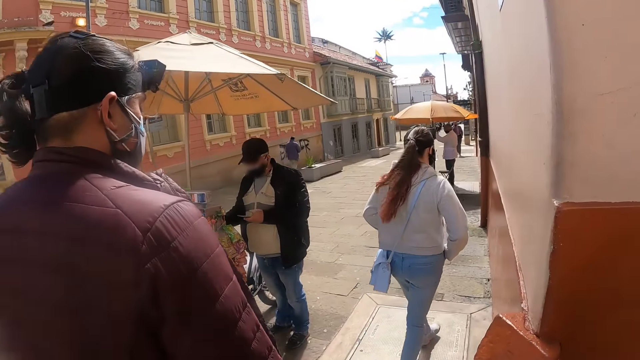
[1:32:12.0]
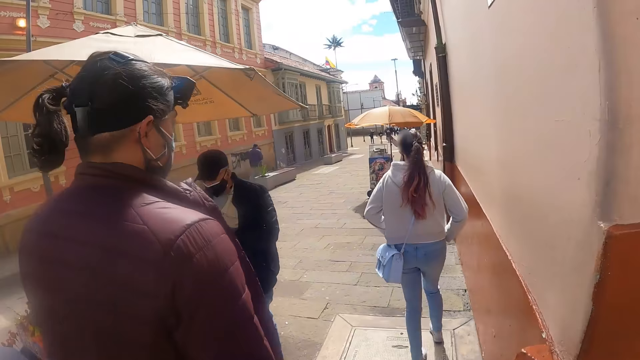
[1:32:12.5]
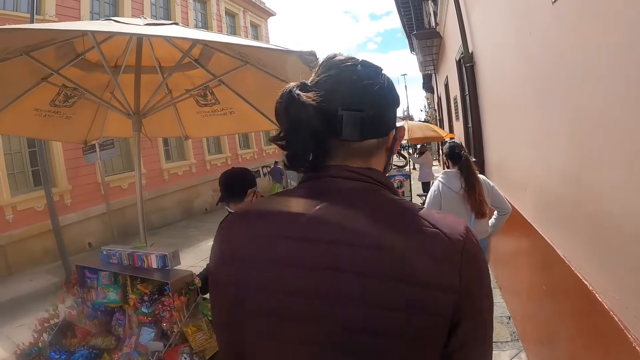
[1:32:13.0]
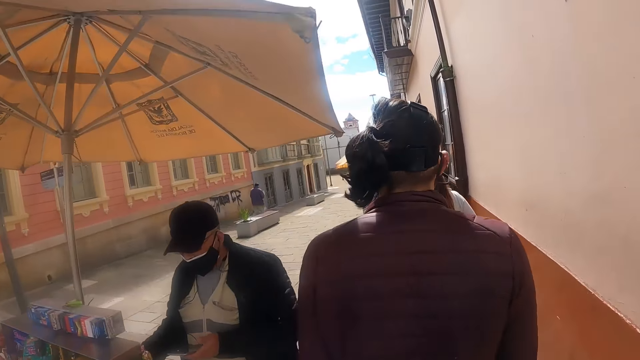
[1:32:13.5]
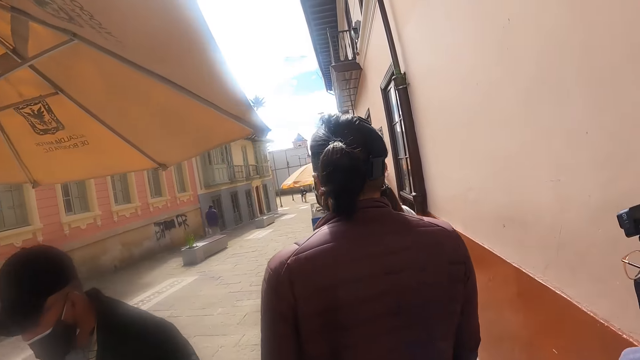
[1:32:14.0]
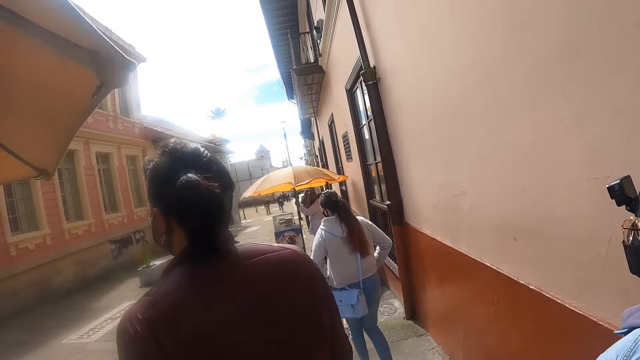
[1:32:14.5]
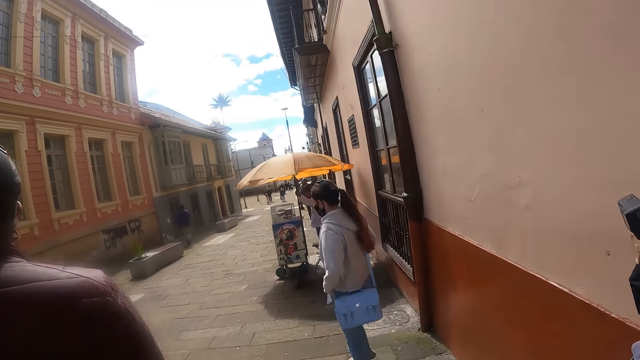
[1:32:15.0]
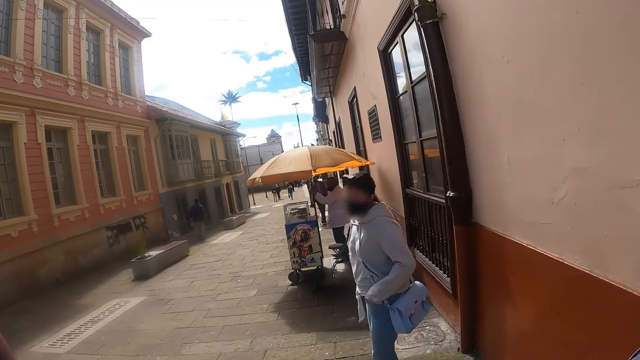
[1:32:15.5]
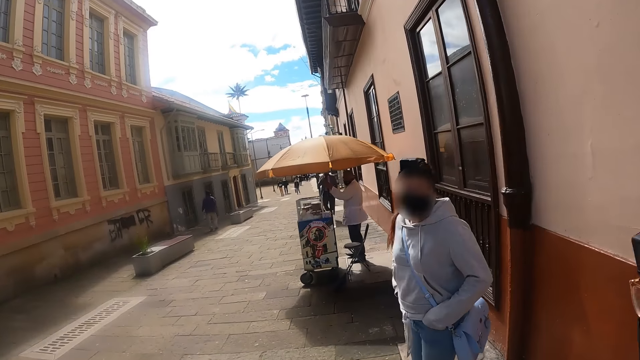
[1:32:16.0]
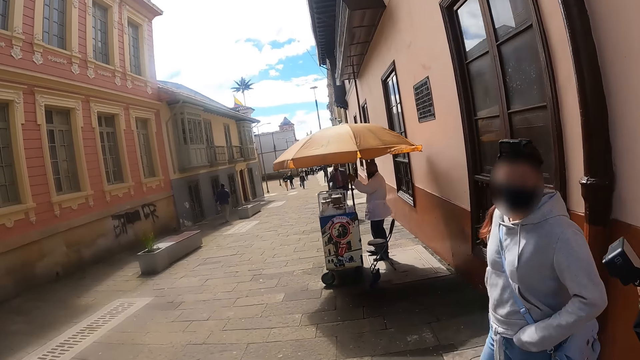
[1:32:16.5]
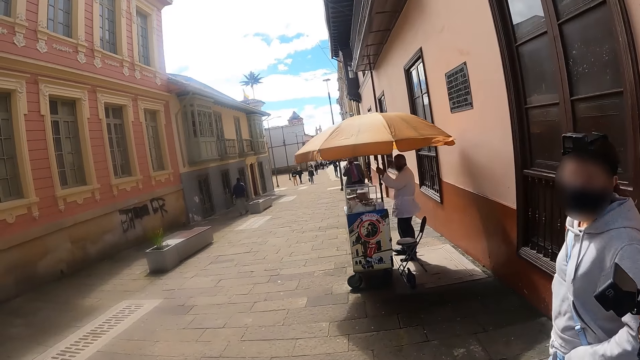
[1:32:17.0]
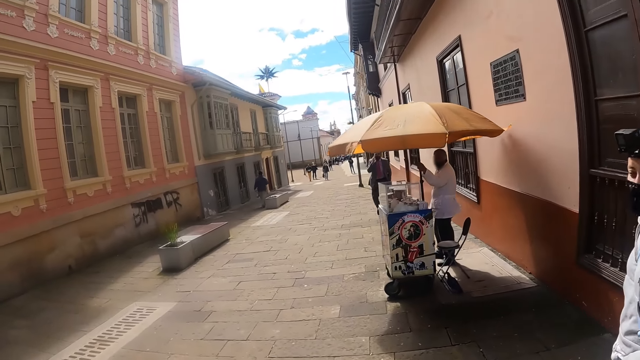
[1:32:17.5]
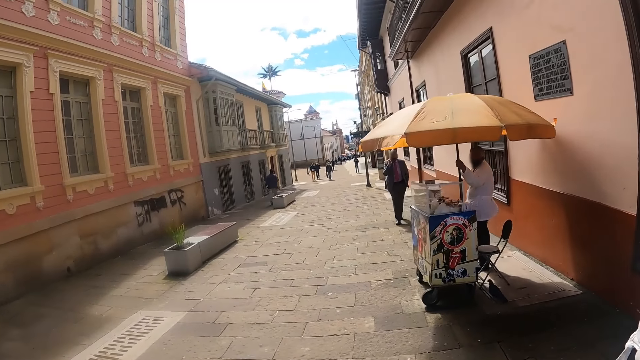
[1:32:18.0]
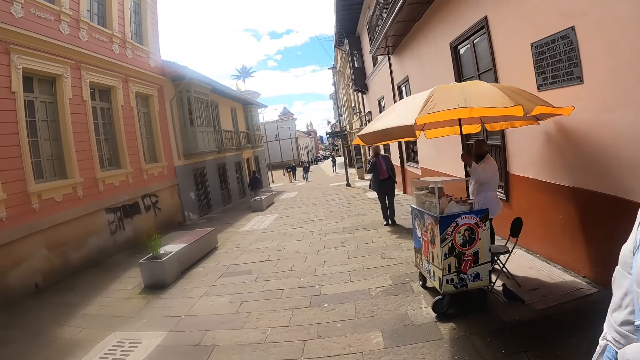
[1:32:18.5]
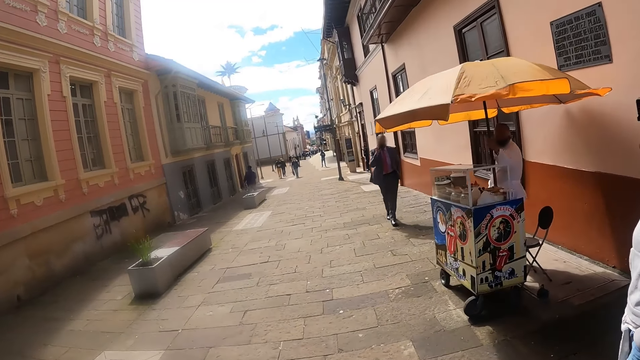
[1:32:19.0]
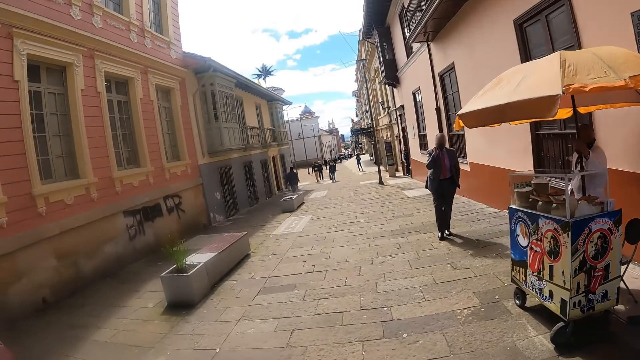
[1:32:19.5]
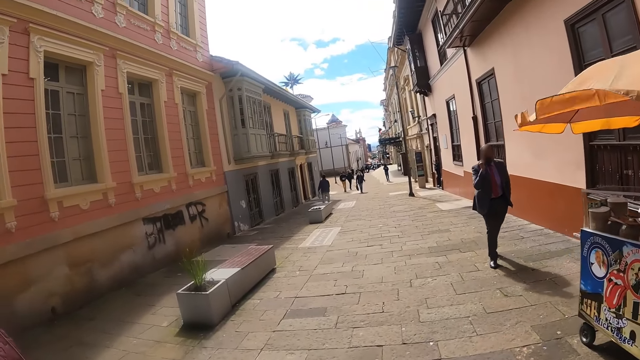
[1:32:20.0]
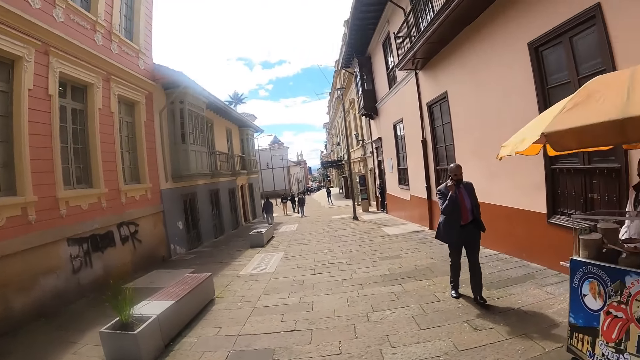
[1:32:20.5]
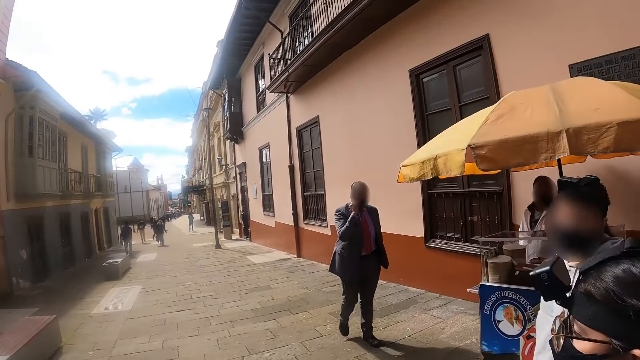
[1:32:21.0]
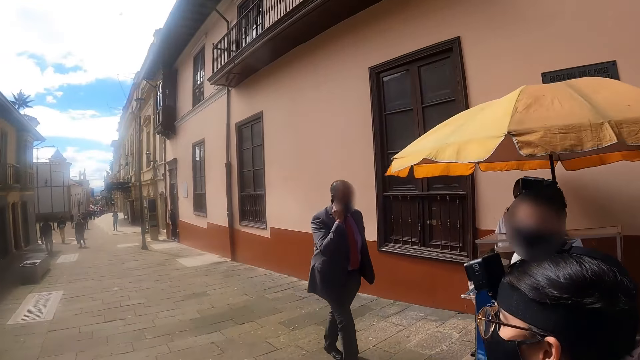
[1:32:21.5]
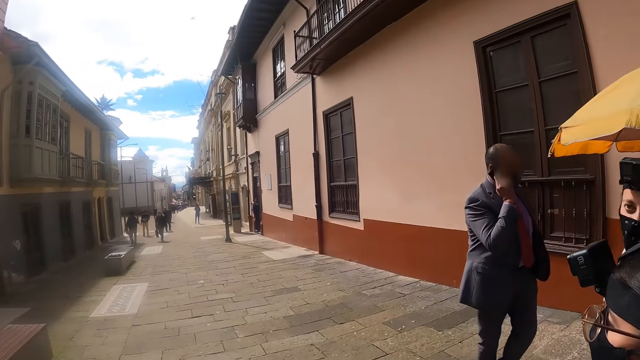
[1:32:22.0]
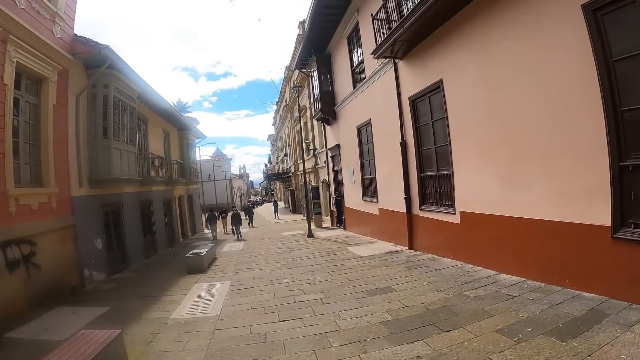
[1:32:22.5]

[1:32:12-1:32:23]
The lady stops. The lady interacts with a man.

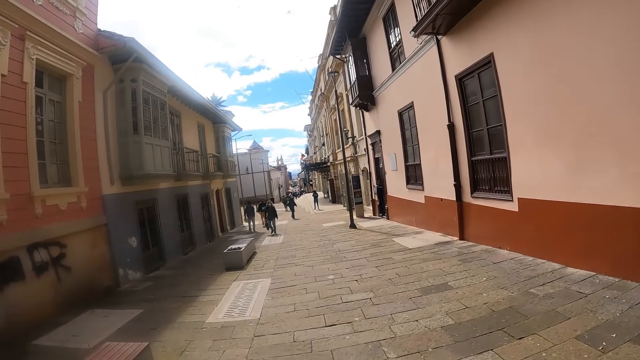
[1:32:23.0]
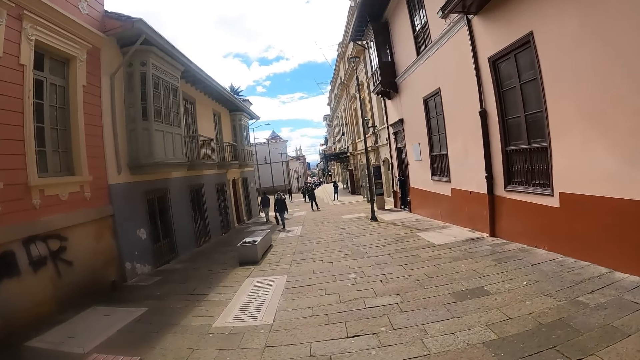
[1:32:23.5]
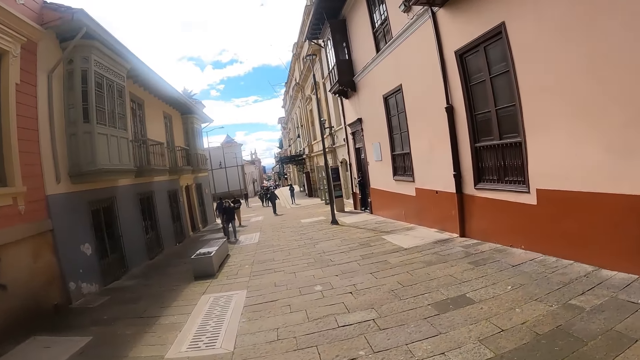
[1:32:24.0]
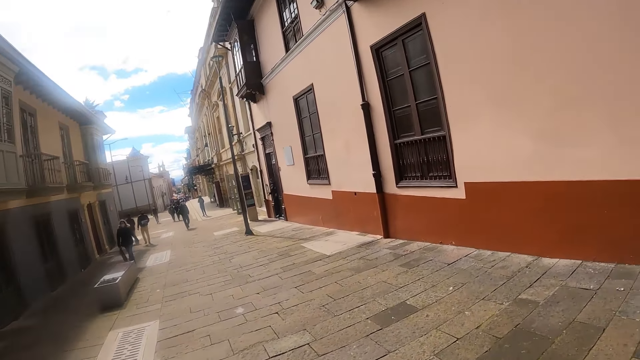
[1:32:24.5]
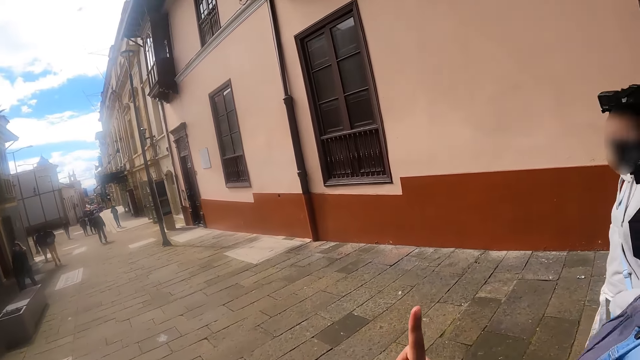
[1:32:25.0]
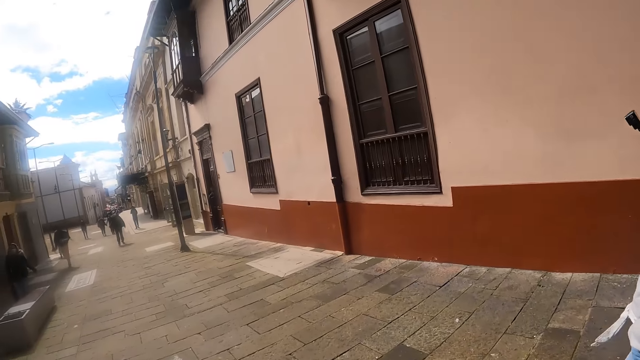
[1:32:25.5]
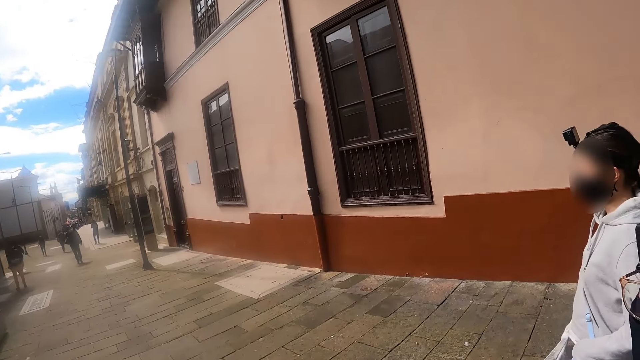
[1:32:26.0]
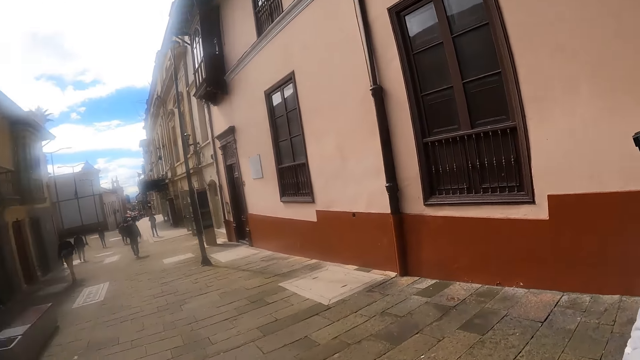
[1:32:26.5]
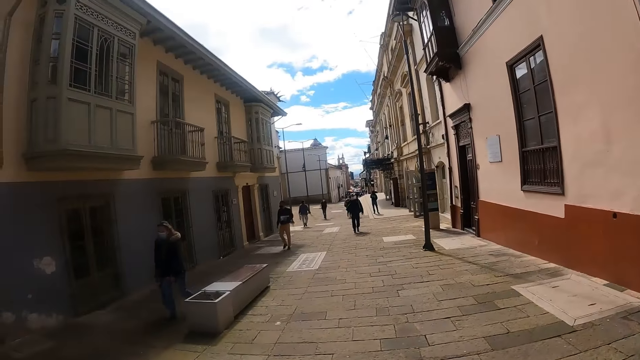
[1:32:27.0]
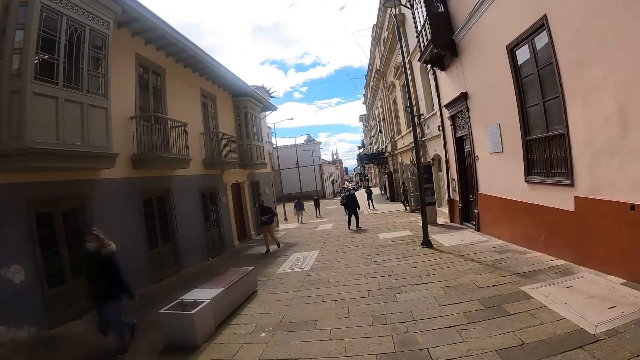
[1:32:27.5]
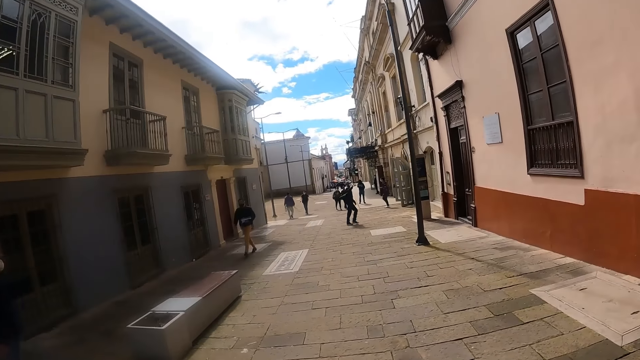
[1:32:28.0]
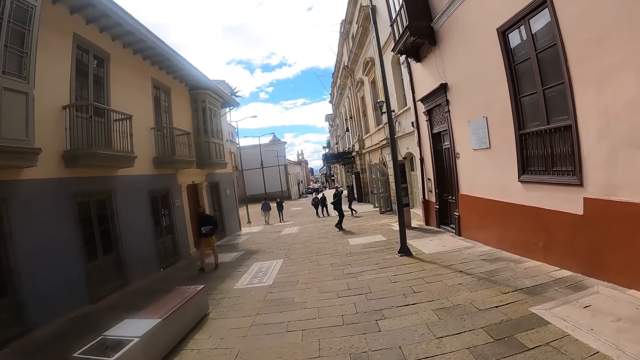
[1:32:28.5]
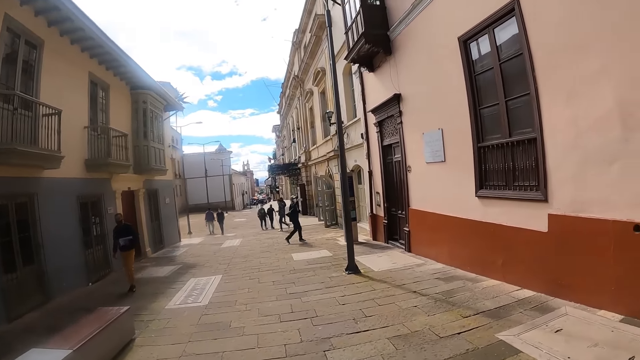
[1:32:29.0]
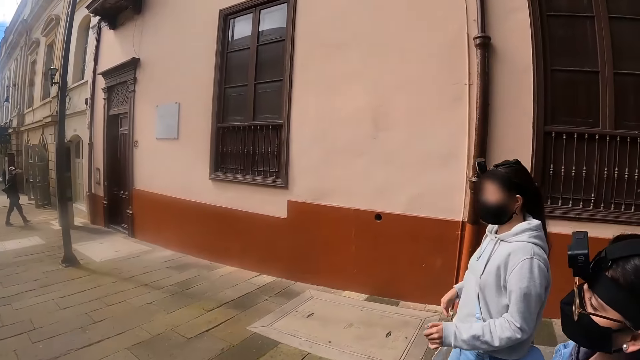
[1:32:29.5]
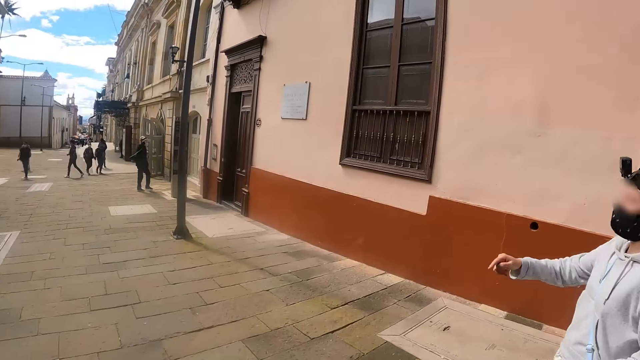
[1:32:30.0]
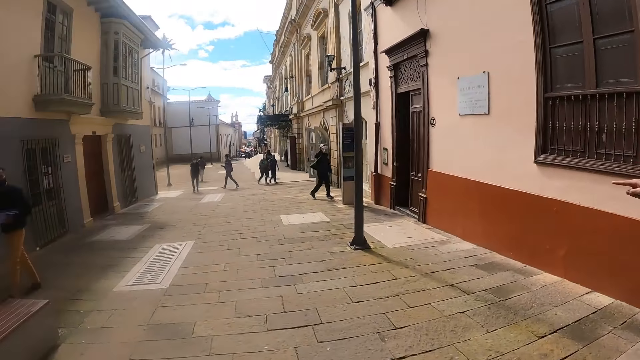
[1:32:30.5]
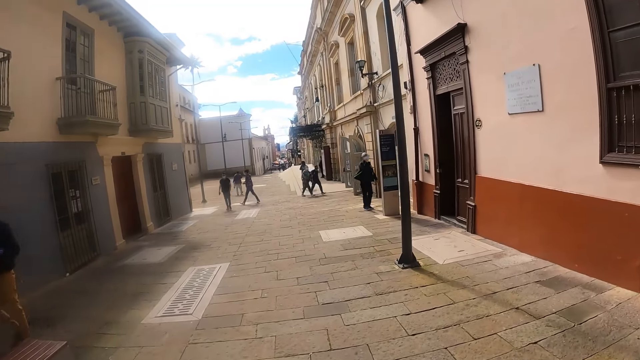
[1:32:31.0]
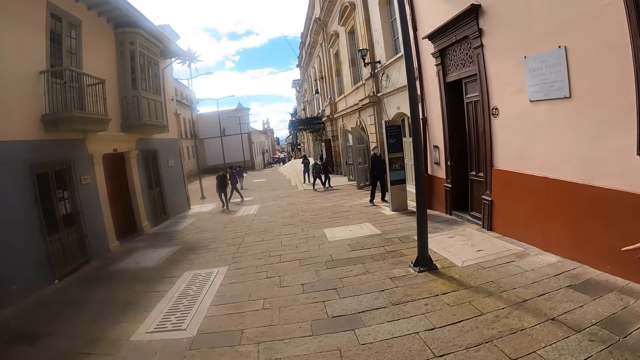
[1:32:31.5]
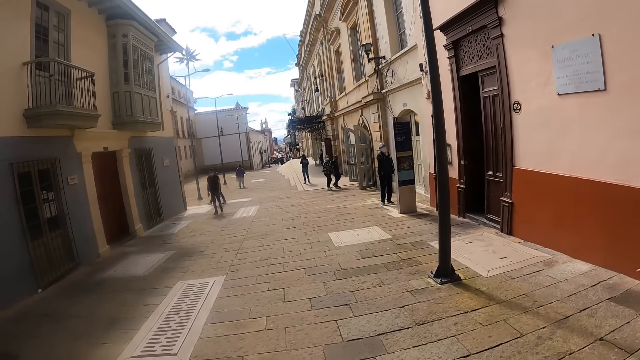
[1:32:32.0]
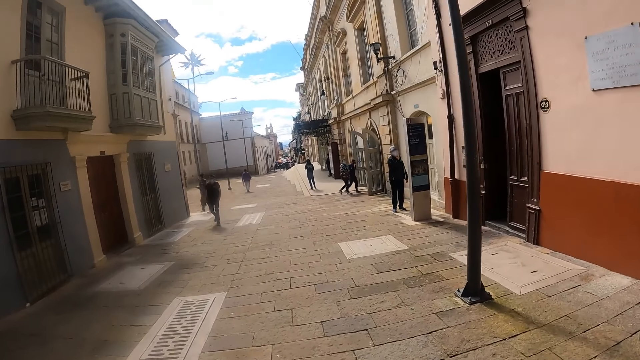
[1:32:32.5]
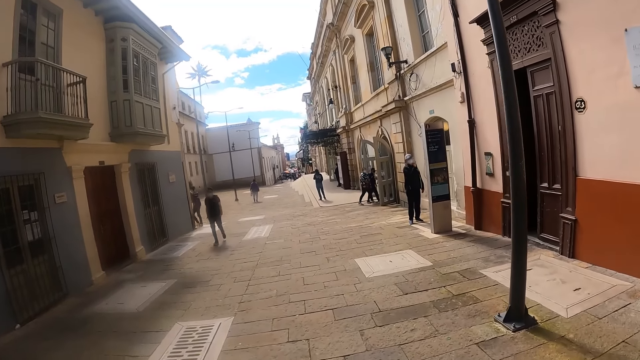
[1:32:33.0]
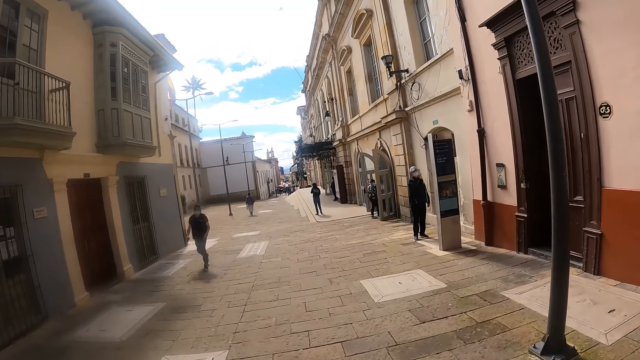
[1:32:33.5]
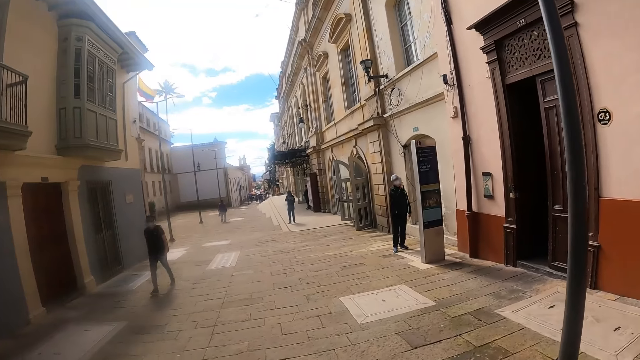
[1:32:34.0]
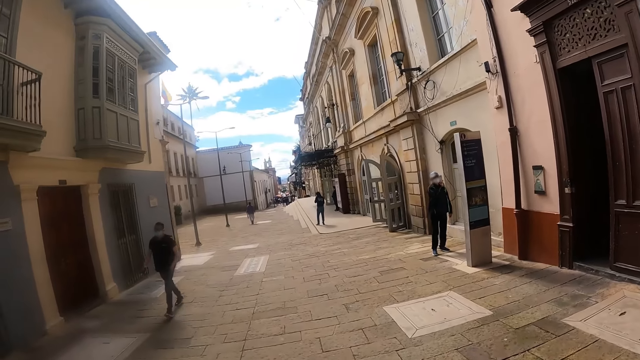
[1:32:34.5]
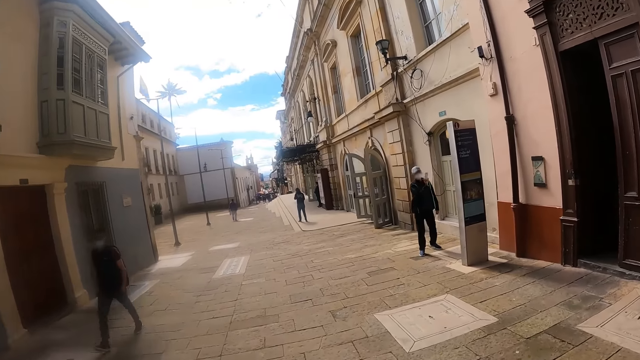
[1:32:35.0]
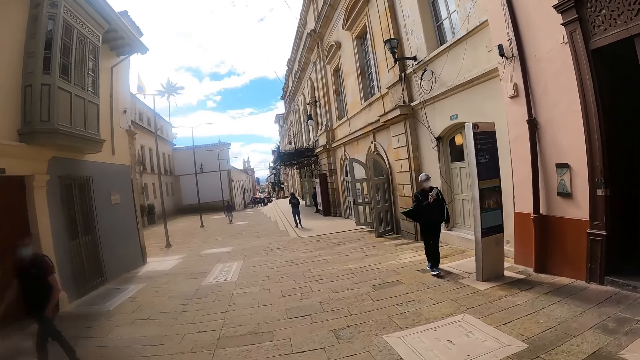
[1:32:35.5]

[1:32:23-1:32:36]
The camera wearer stretches a finger, points a finger and walks on the road. The lady points a finger. The camera wearer walks on the road. The lady points a finger. The camera wearer walks on the road.
